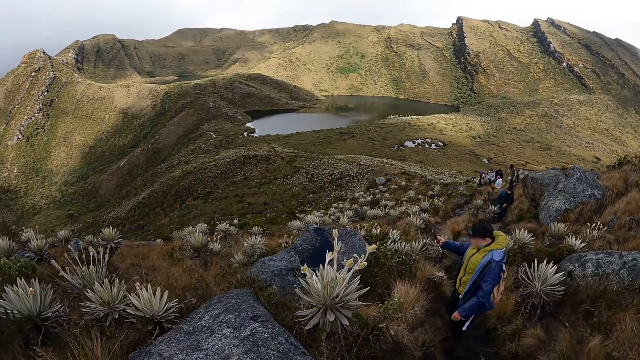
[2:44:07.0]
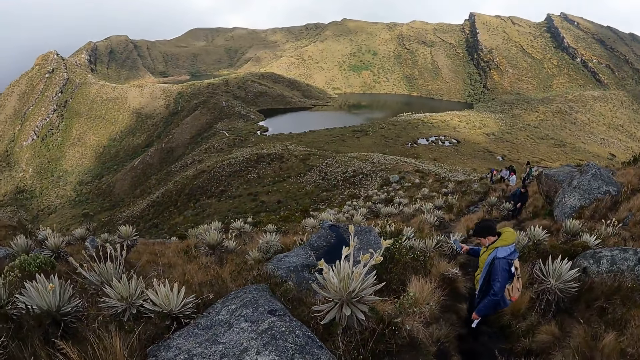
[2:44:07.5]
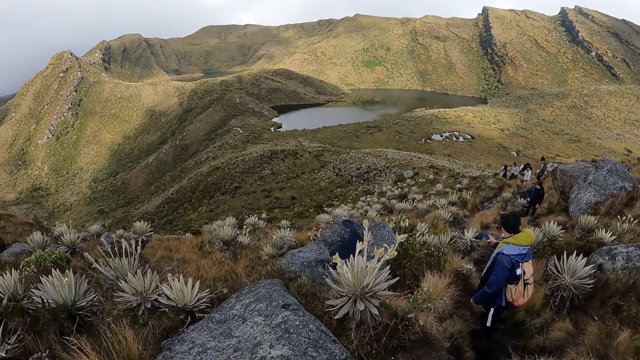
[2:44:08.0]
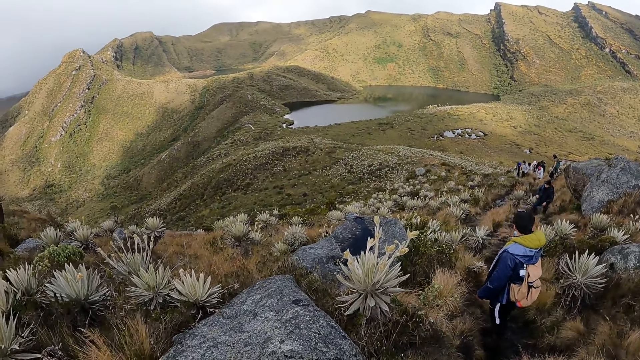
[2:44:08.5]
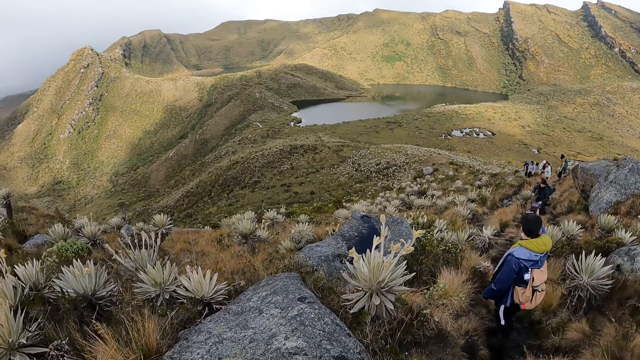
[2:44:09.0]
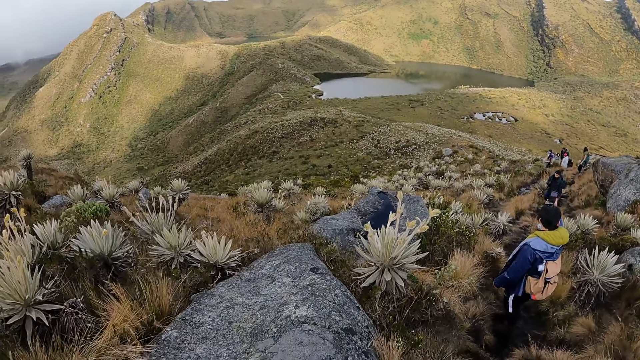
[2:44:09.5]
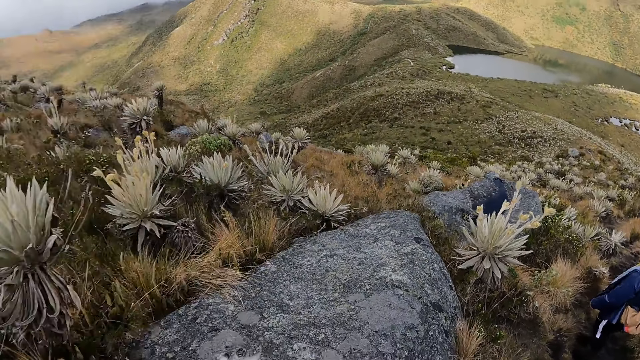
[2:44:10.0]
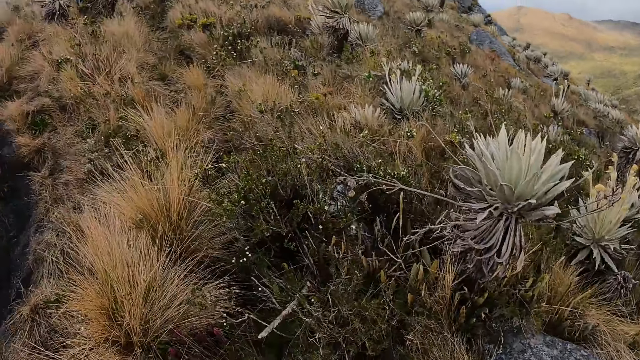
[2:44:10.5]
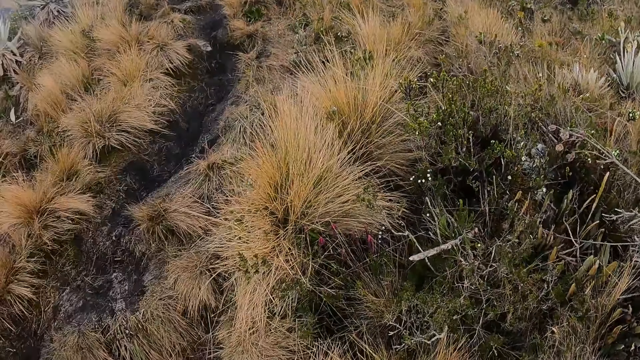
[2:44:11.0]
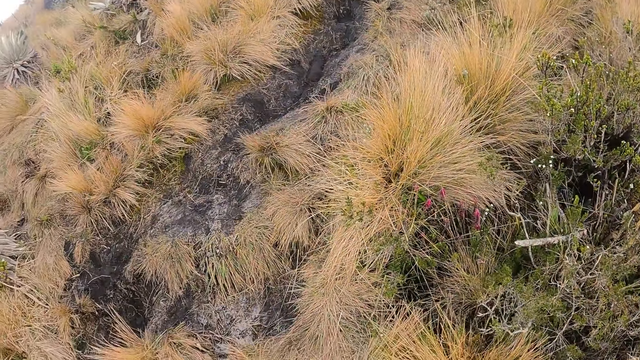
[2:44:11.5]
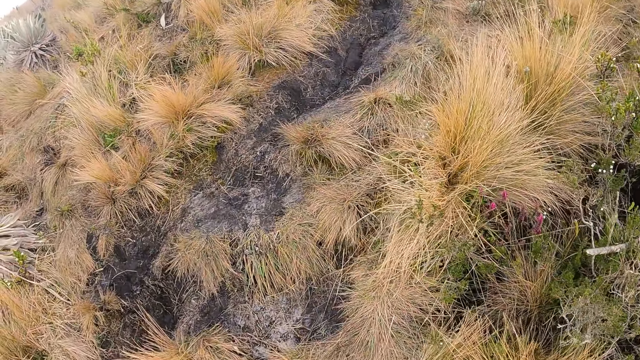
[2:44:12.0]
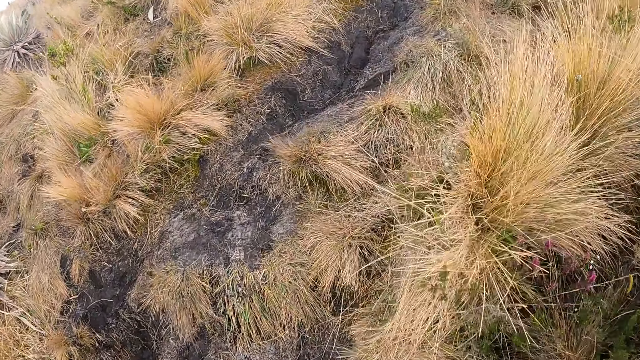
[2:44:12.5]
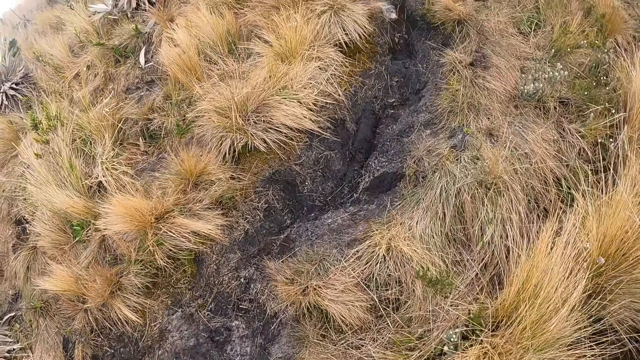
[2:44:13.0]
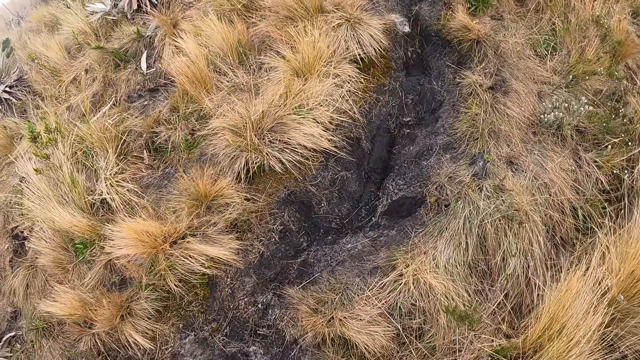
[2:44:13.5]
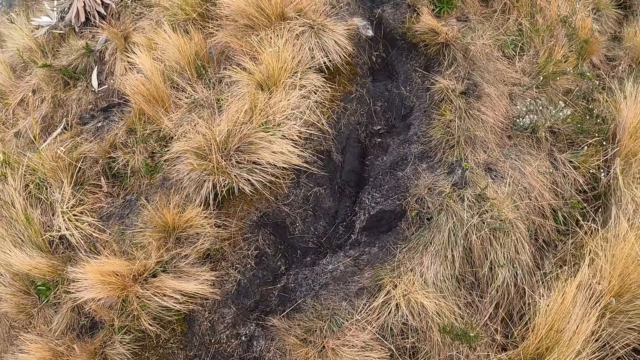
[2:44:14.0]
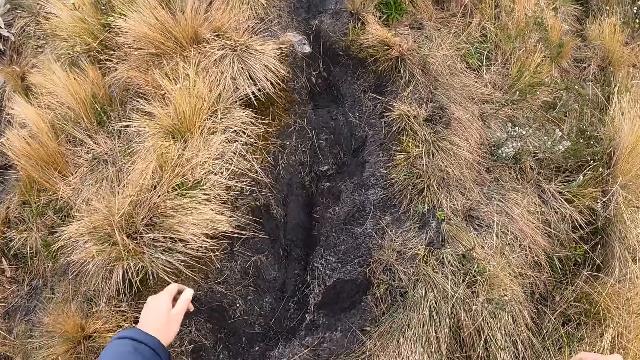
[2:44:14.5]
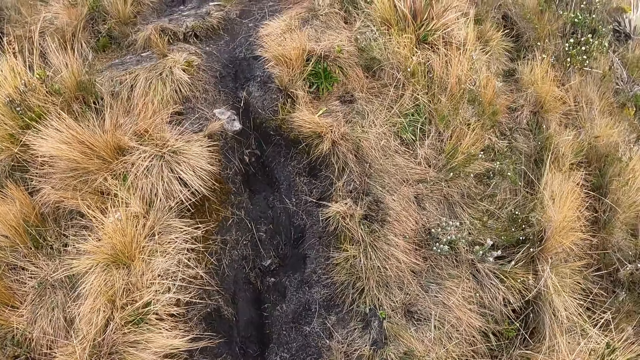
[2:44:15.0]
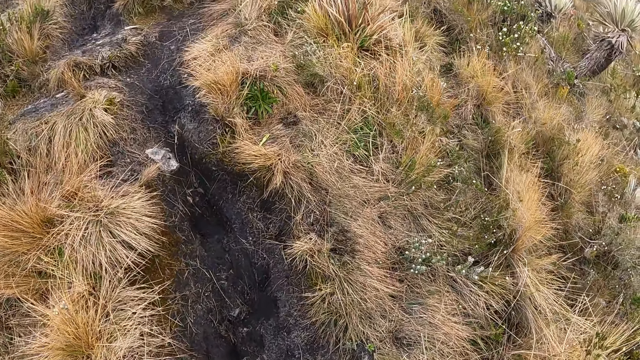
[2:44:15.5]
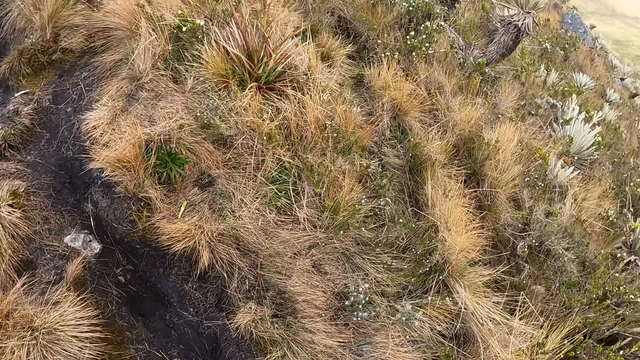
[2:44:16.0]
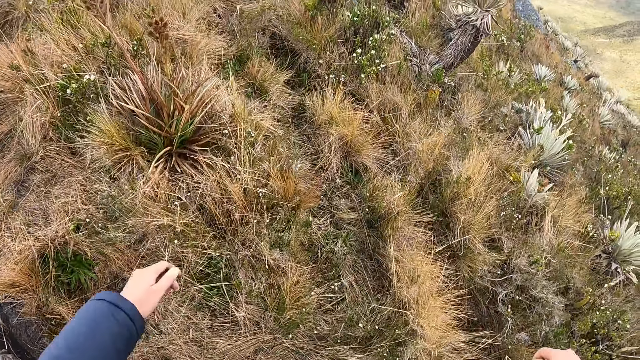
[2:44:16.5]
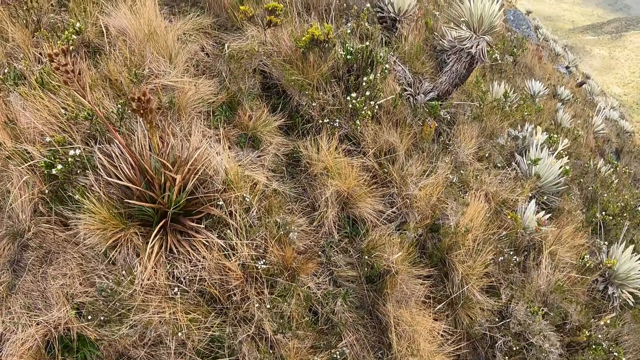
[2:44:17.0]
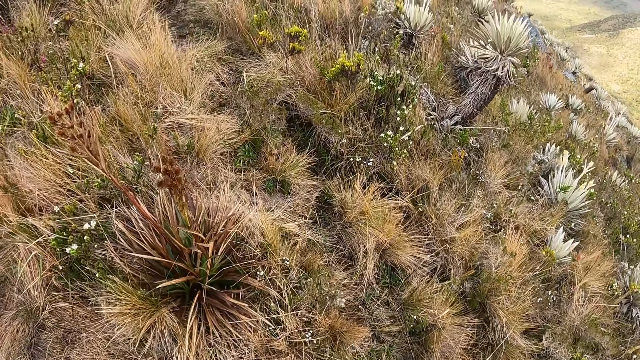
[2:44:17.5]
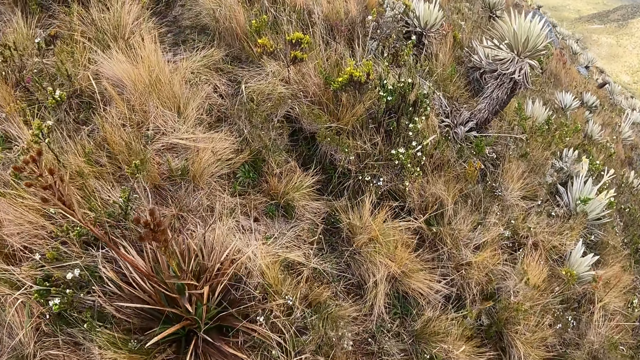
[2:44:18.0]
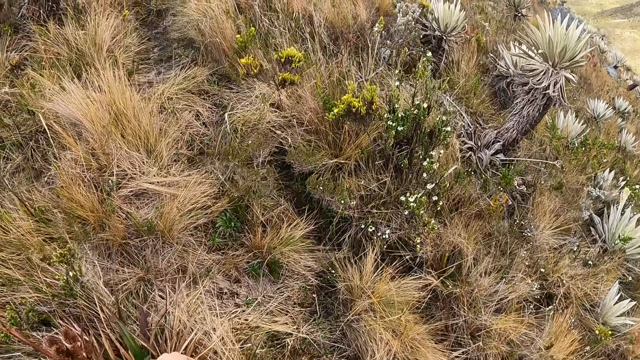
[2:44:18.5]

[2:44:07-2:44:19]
The camera wearer walks.

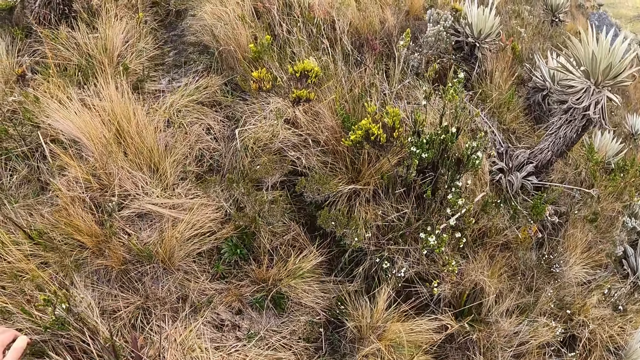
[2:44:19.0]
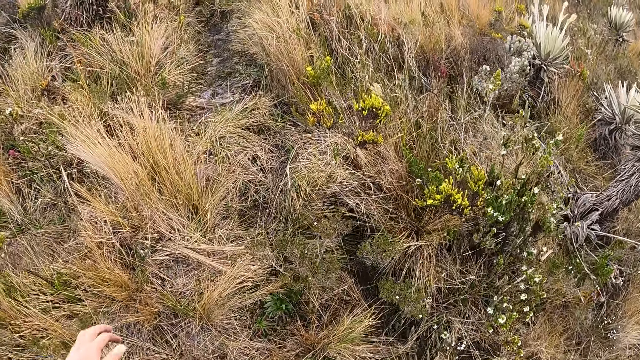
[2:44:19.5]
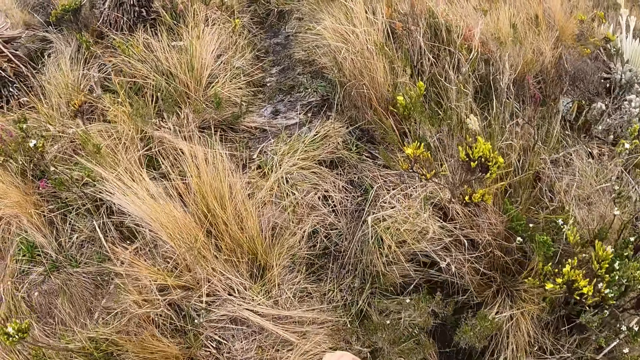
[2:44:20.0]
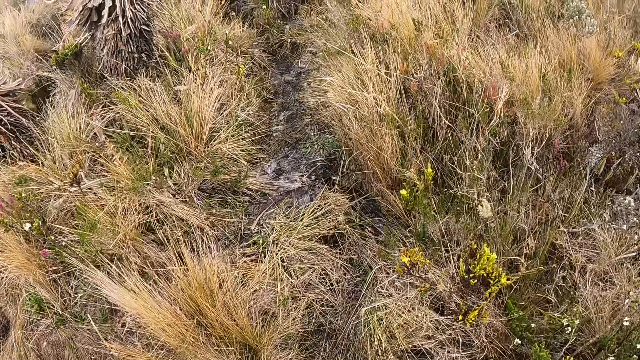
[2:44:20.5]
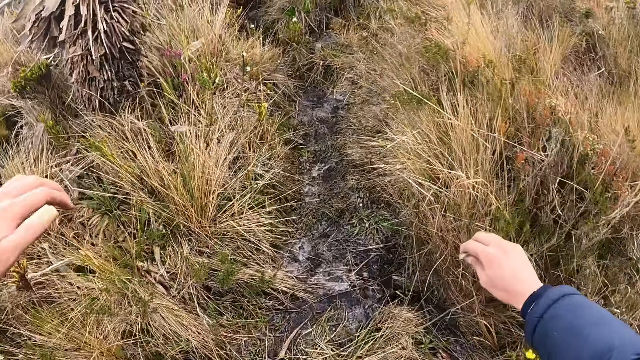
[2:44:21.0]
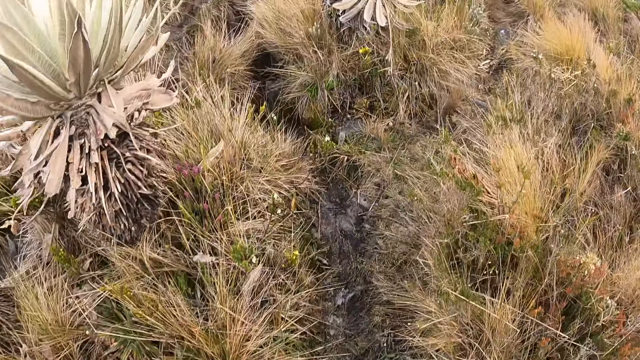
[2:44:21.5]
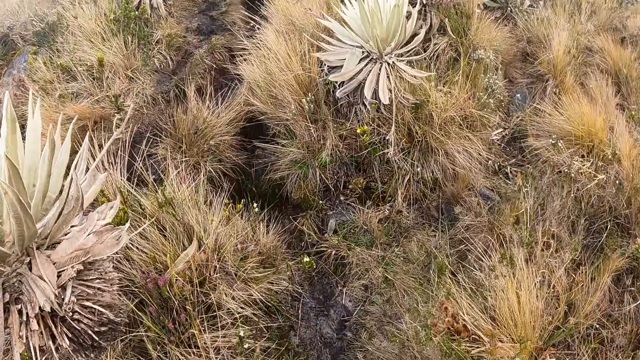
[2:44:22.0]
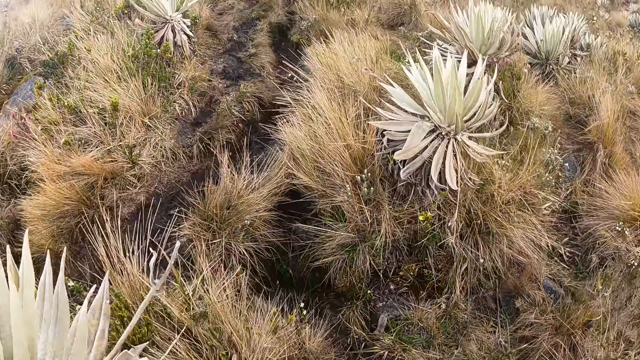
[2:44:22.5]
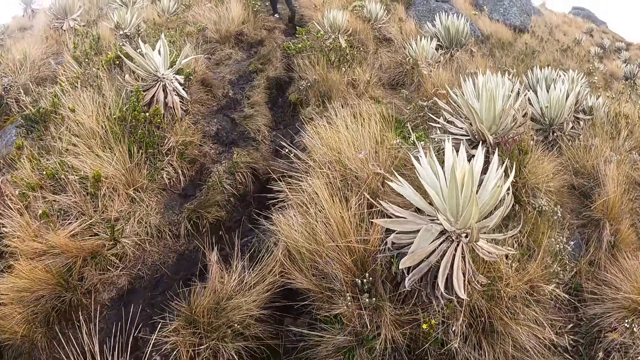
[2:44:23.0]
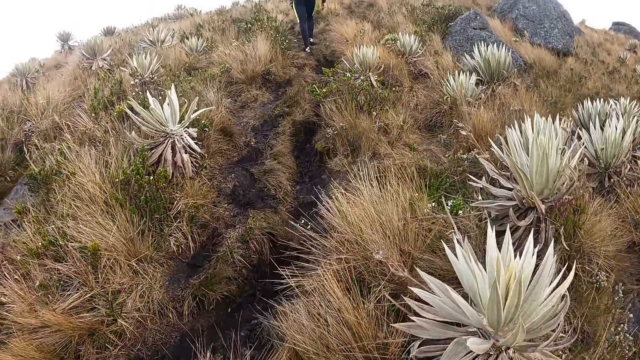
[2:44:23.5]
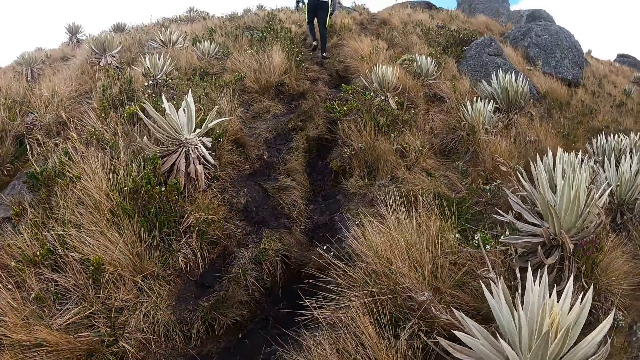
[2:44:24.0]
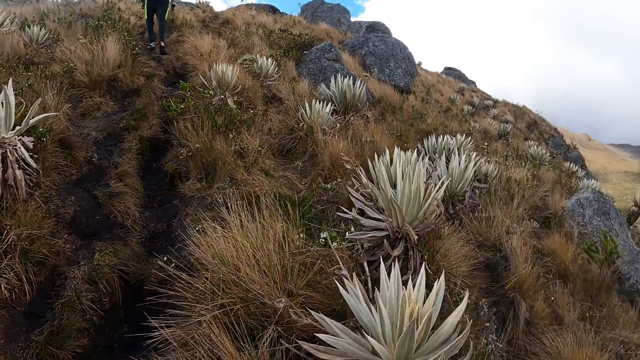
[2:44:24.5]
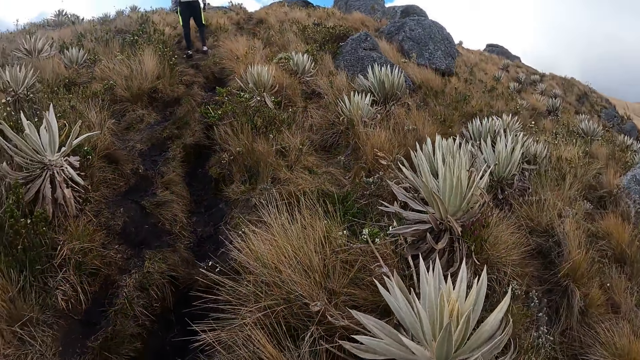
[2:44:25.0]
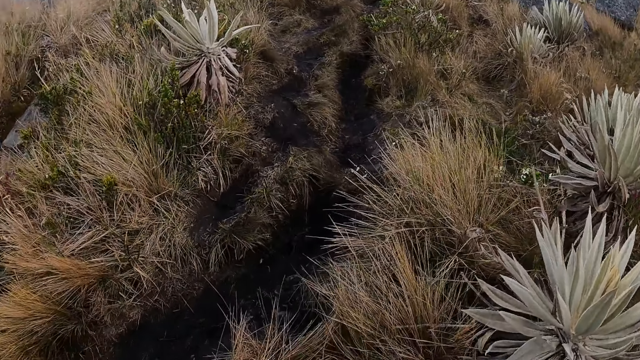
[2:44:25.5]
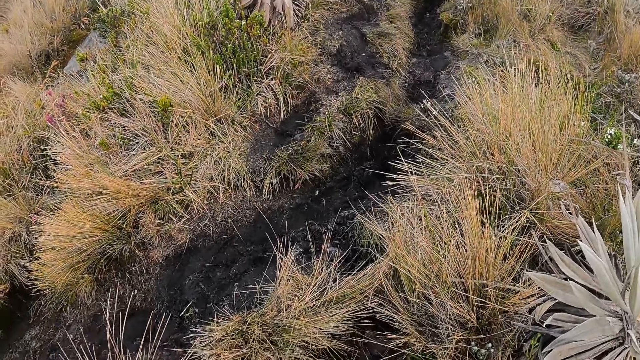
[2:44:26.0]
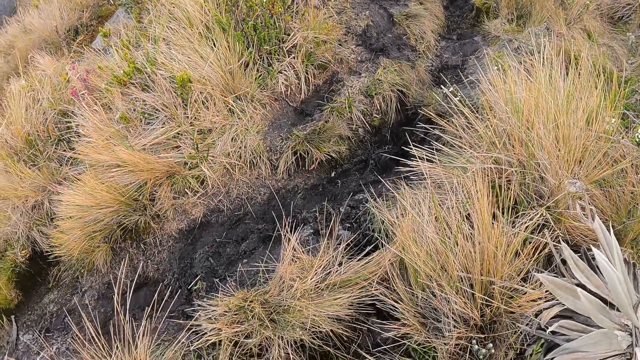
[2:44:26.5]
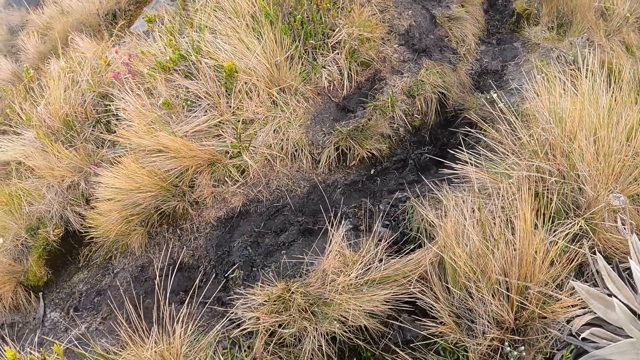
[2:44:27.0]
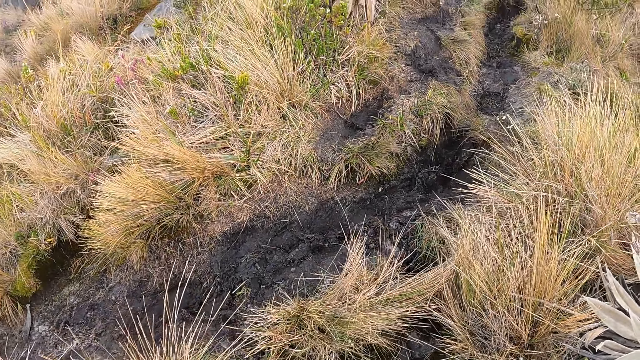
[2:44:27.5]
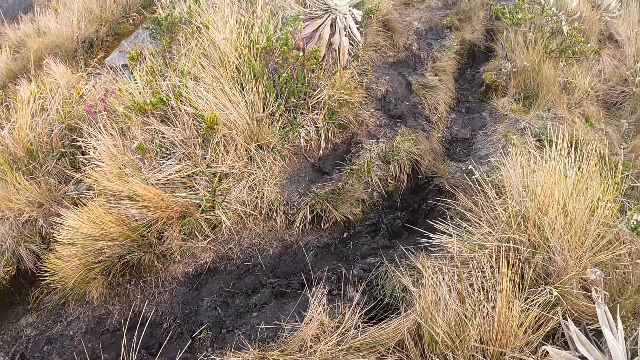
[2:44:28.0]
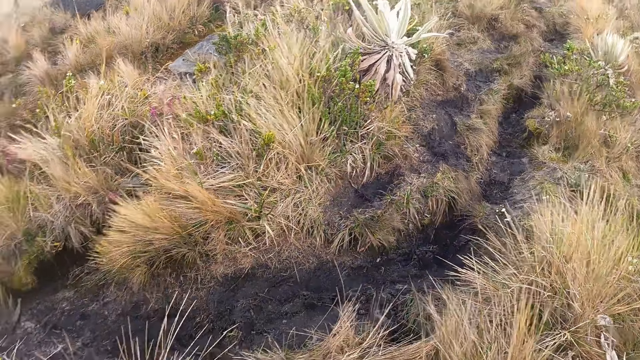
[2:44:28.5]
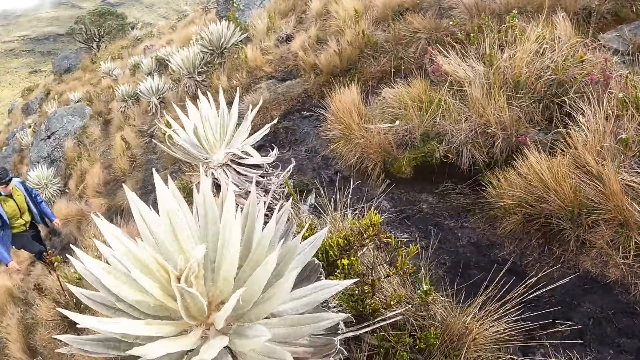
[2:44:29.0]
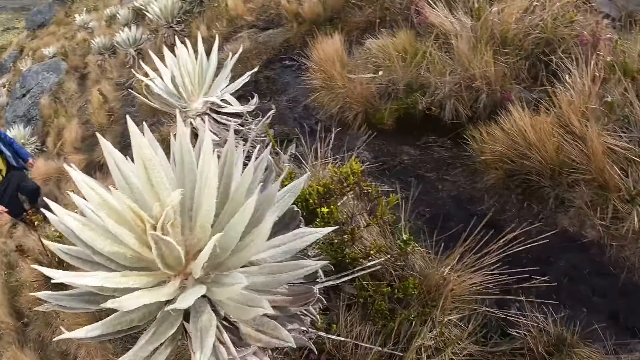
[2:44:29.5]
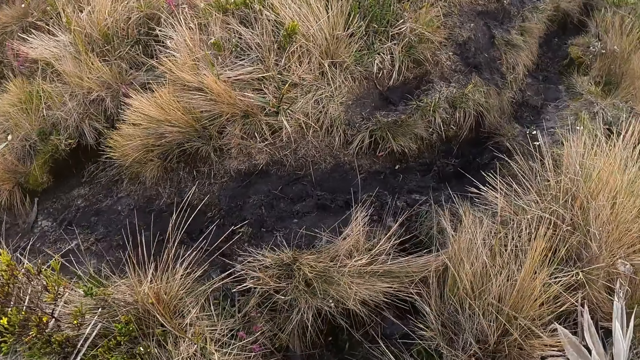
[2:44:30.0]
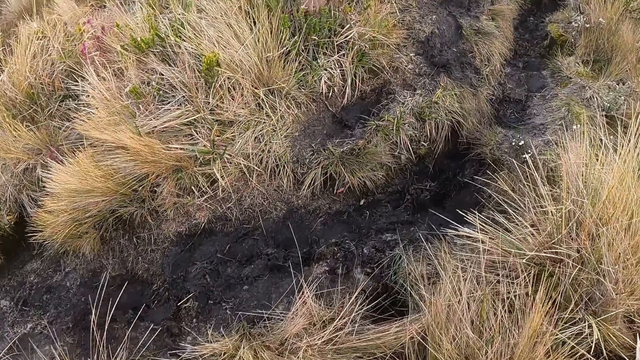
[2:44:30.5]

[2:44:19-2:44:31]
The camera wearer looks around. The man climbs up the hill.
